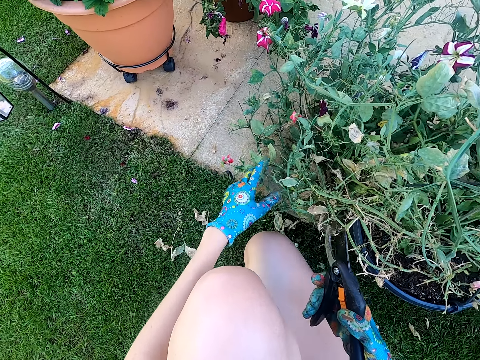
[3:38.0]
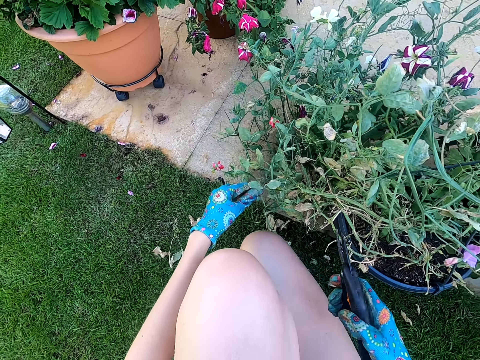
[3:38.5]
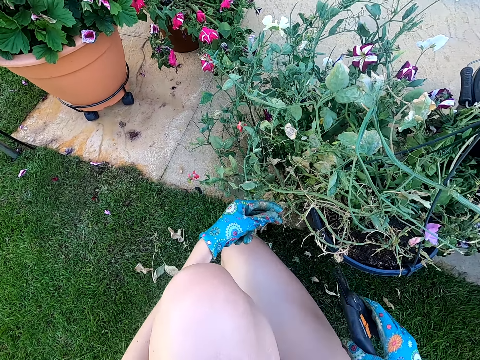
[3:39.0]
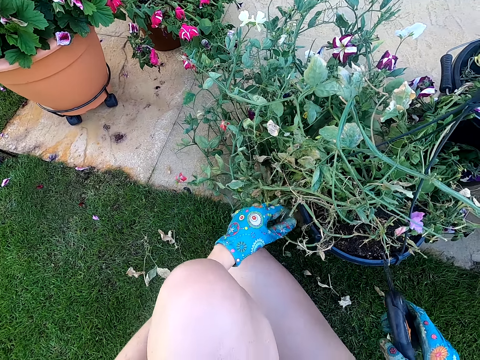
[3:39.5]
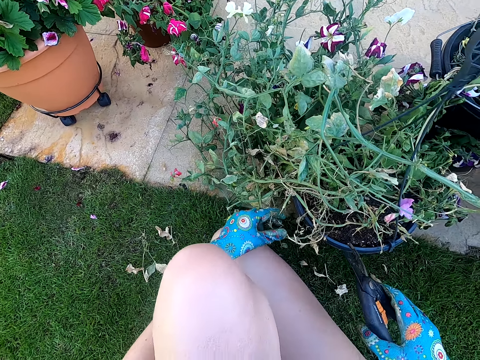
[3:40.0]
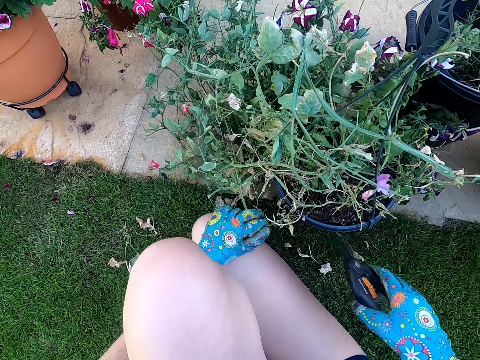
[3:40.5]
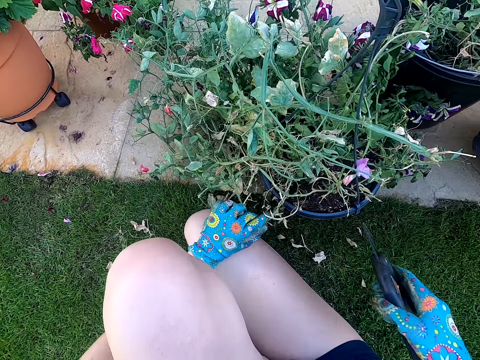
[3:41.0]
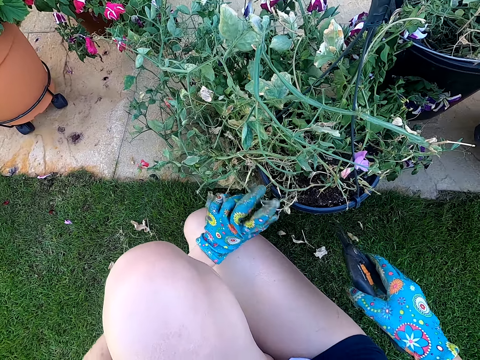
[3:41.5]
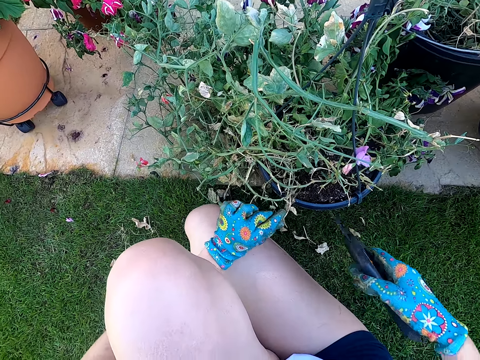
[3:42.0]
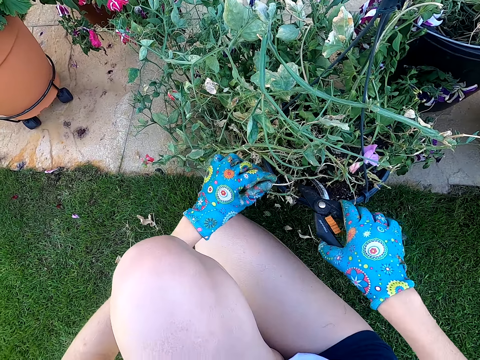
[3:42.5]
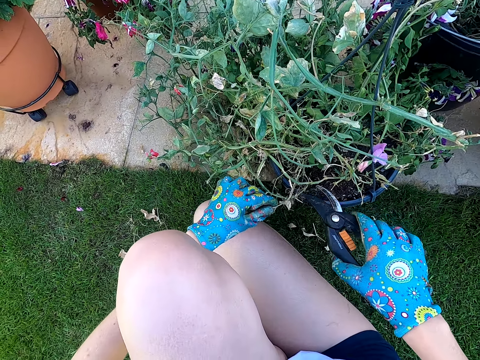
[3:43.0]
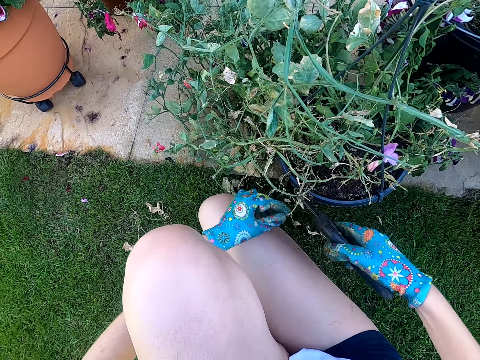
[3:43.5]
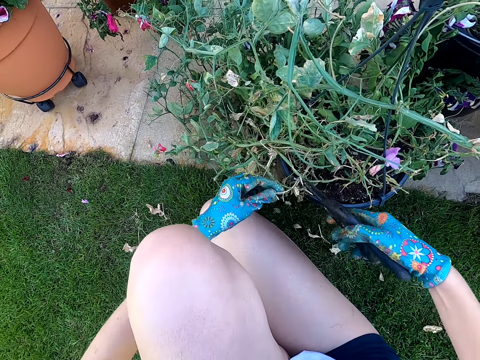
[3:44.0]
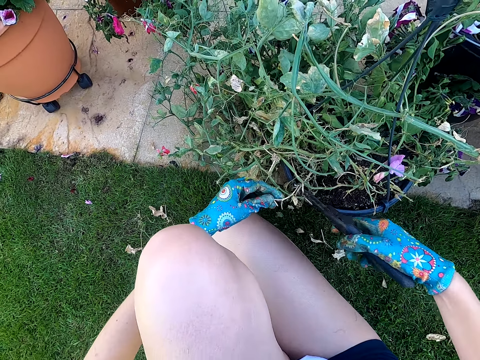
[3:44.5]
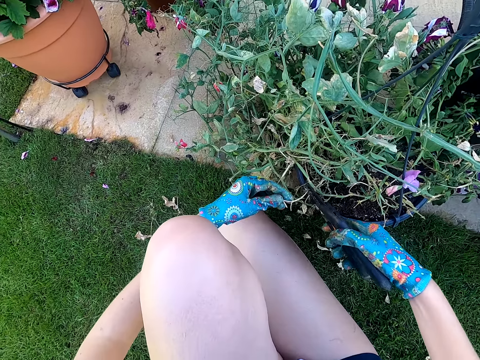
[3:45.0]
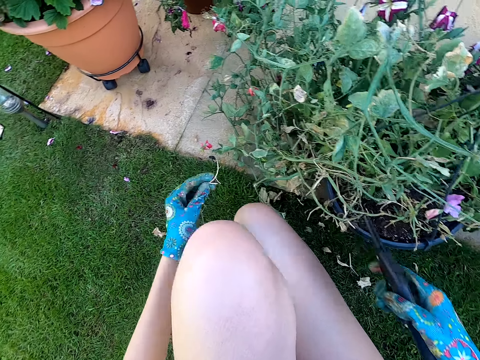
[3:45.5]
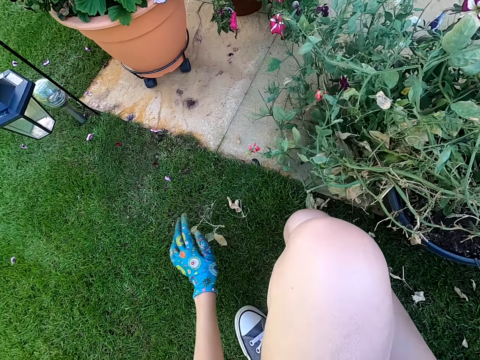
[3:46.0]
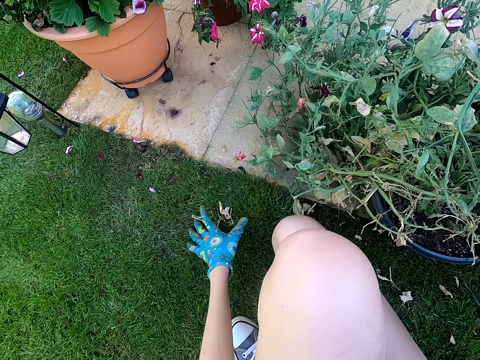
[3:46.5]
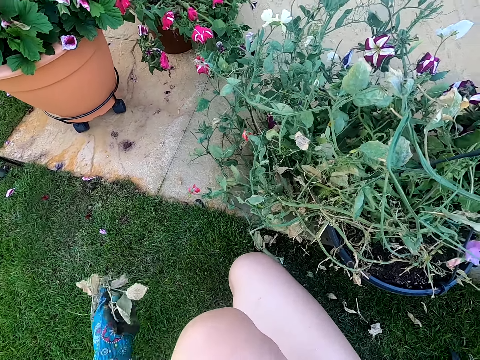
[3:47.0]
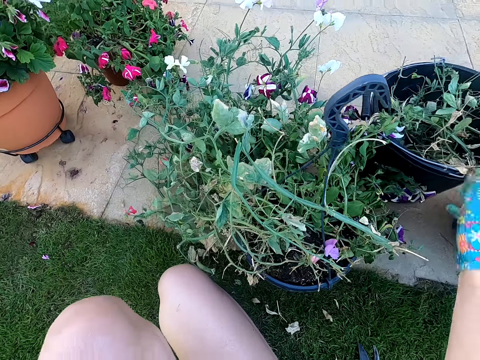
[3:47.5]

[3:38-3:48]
The camera wearer holds the house plant branch with the left hand and touches the plant. They cut the house plant branch with the lopper shears. They put the house plant branch on the ground and pick up dust from the ground.

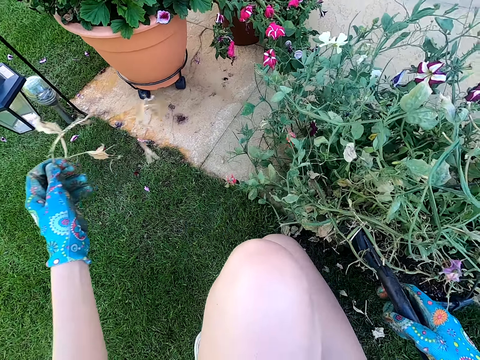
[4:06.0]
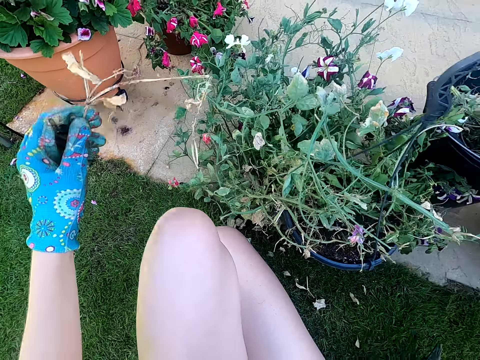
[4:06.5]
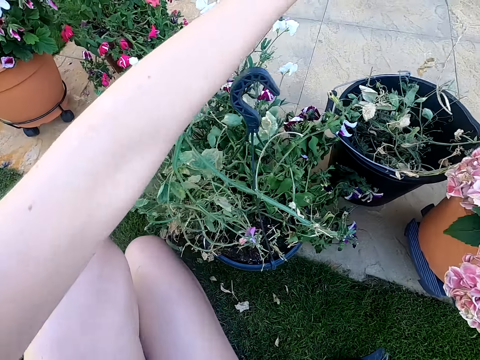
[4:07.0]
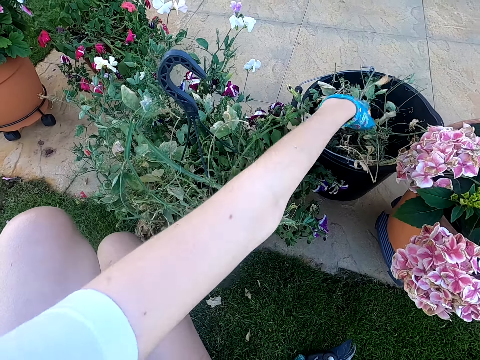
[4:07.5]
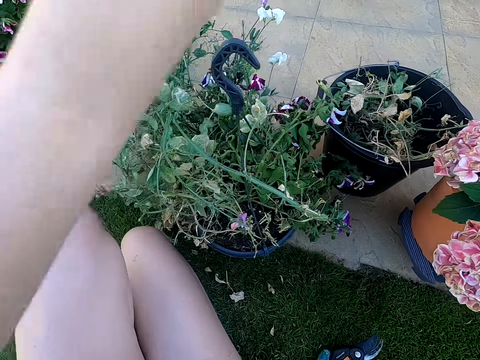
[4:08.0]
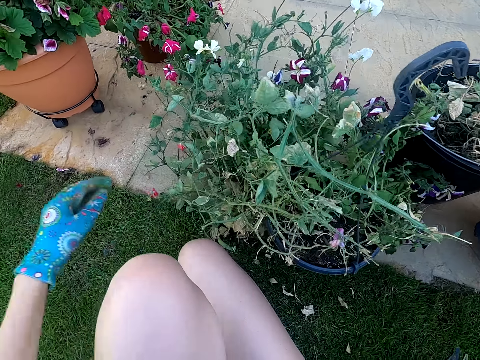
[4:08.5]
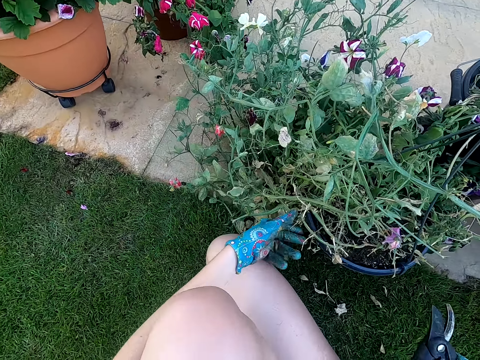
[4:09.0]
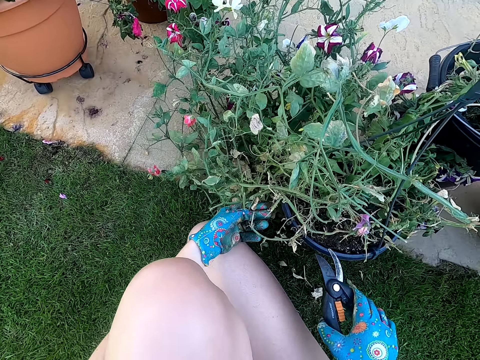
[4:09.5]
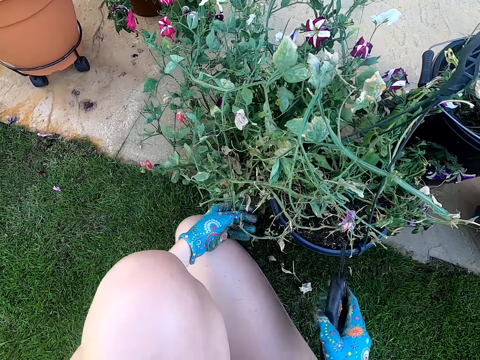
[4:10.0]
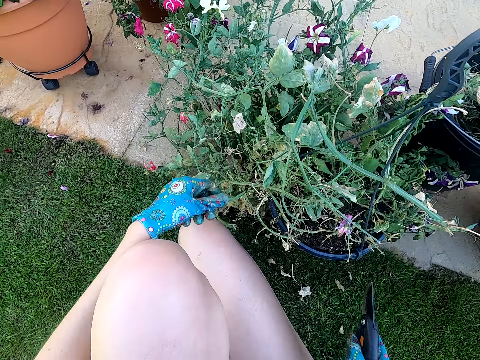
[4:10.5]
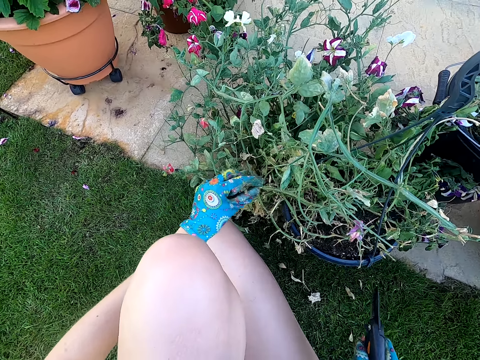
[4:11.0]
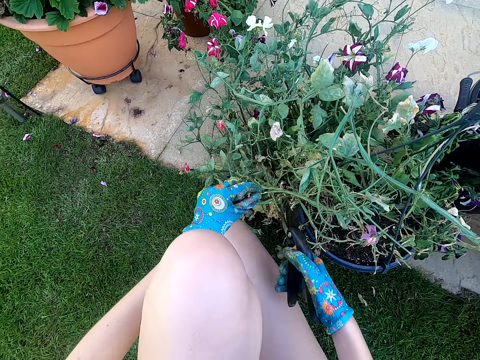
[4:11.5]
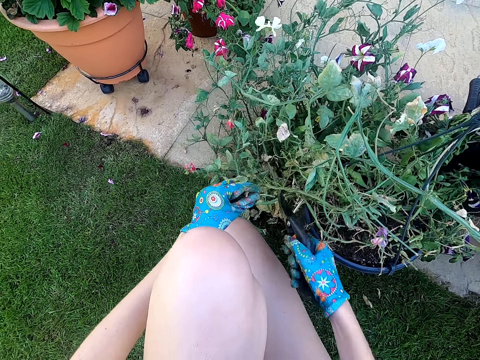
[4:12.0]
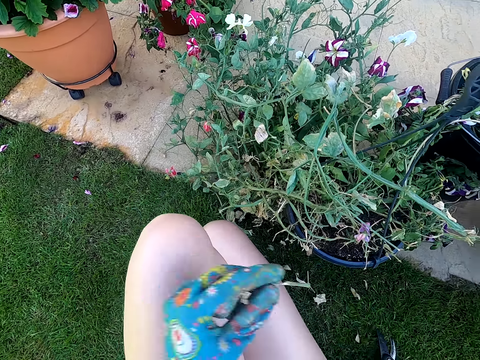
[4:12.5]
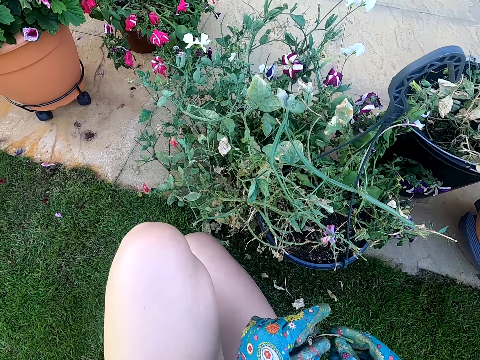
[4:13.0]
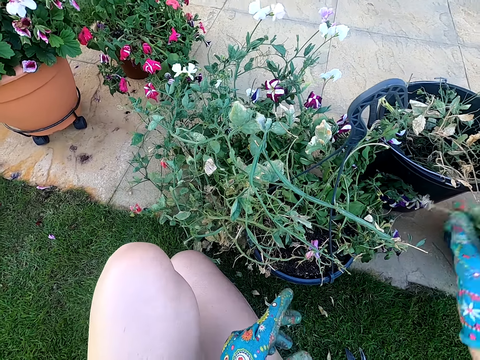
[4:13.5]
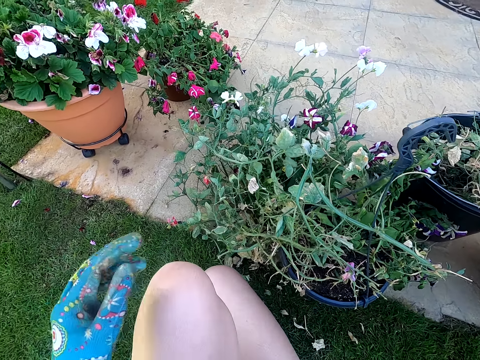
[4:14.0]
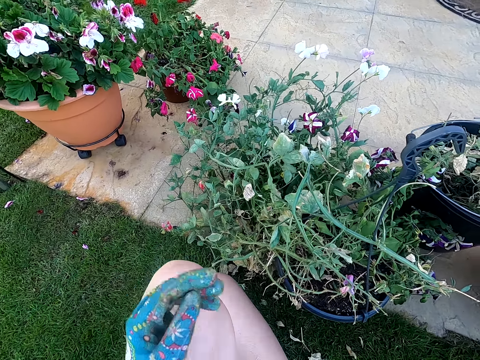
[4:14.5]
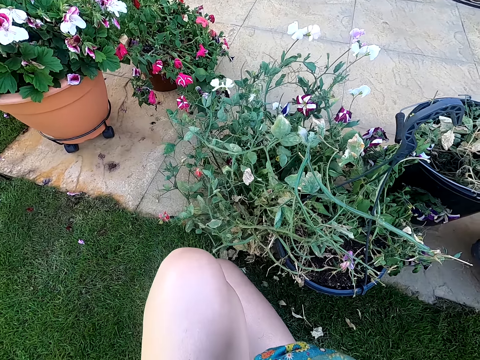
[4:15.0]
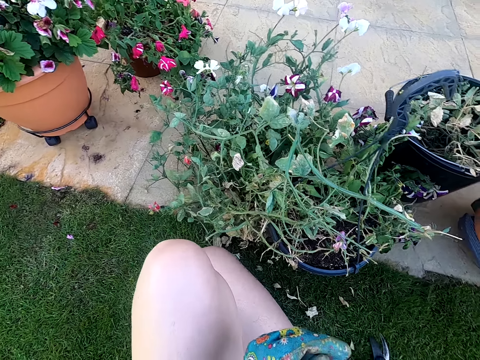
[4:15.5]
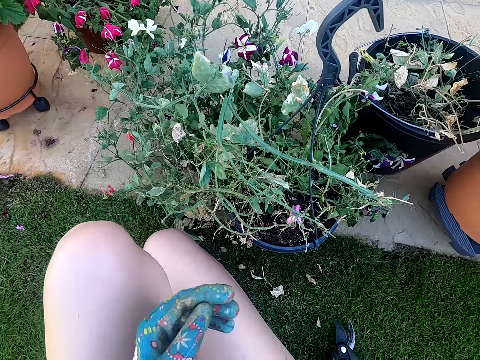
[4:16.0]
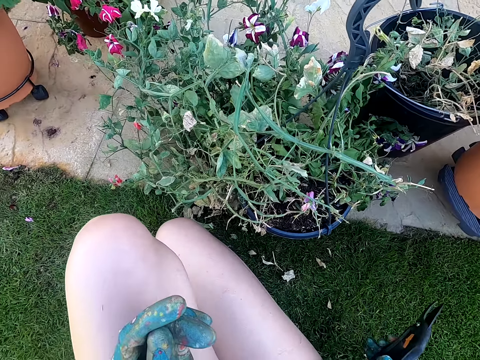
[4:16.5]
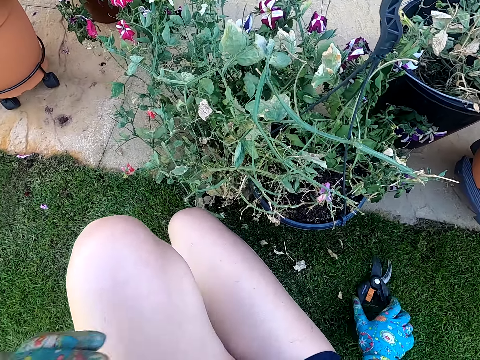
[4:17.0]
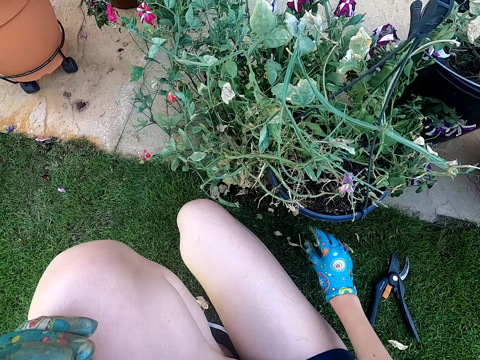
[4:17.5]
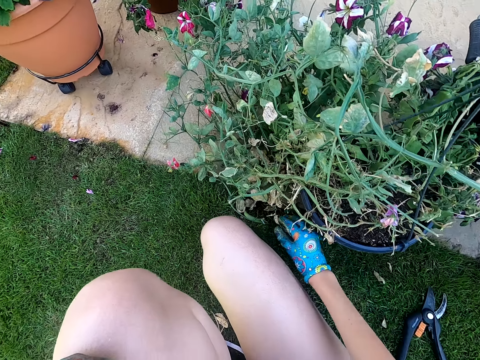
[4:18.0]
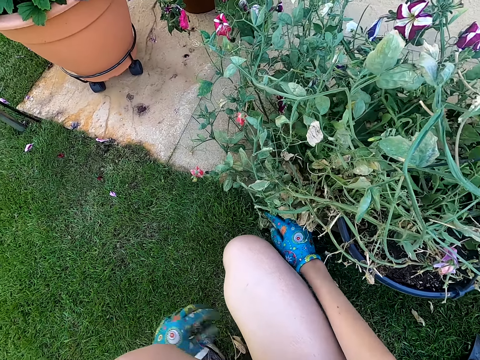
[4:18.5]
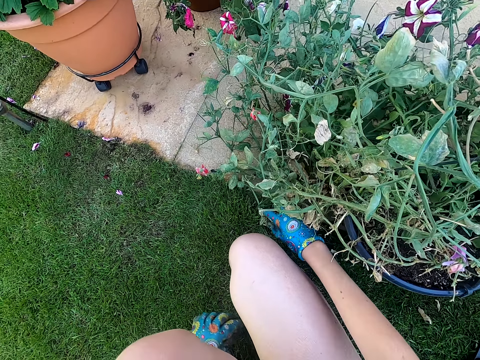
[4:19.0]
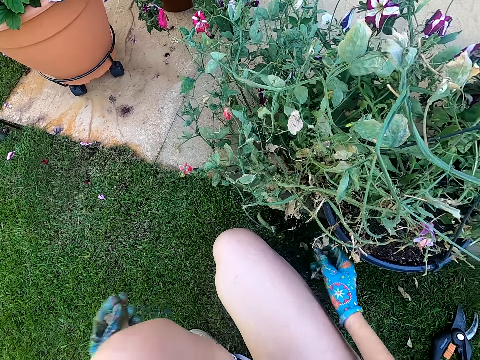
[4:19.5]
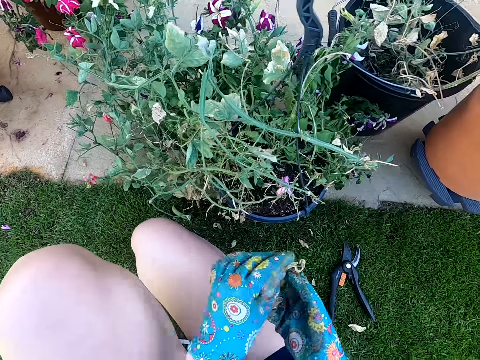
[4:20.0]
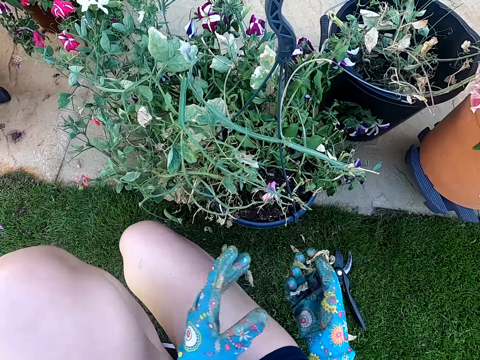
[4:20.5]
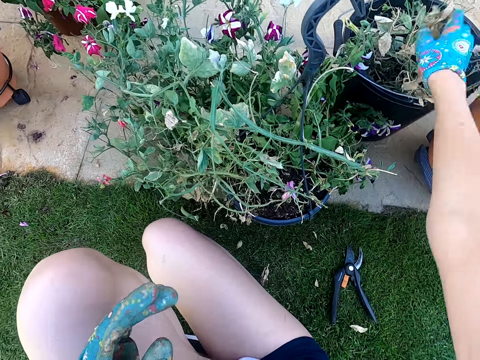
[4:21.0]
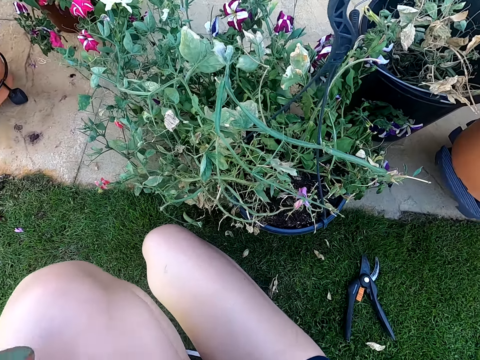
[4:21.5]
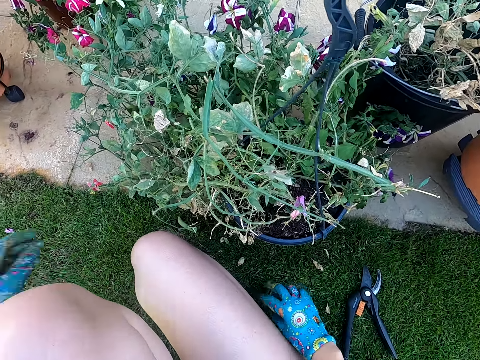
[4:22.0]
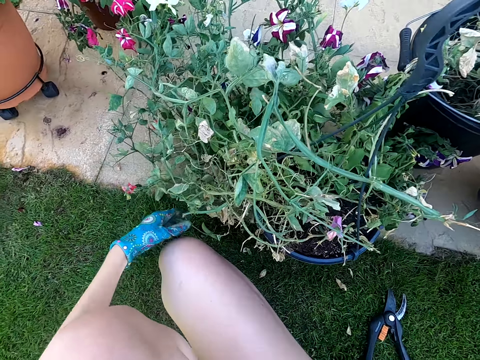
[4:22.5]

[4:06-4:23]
The camera wearer puts the house plant branch in the dustbin or bucket. They hold the house plant branch with the left hand, cut the house plant branch with the lopper shears, and kneel on the ground. They throw a stick in the bucket. They put the lopper shears on the ground, collect the house plant leaf on the ground, and put the house plant branch in the bucket.
